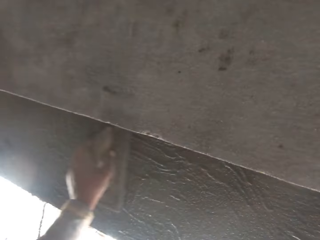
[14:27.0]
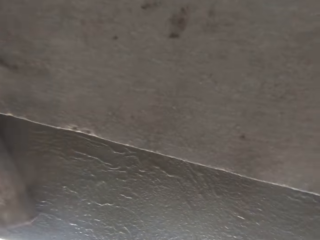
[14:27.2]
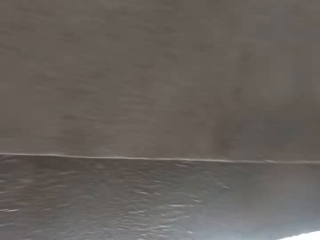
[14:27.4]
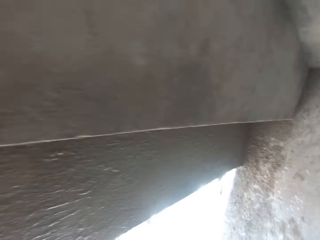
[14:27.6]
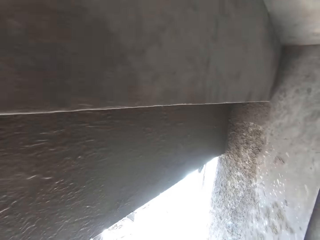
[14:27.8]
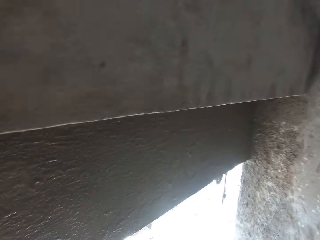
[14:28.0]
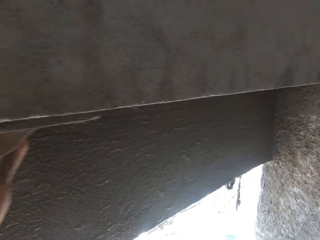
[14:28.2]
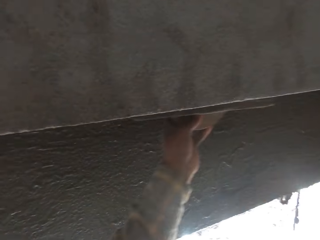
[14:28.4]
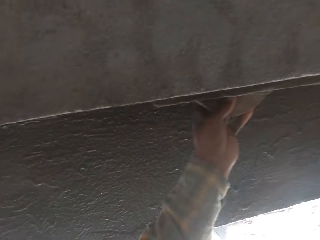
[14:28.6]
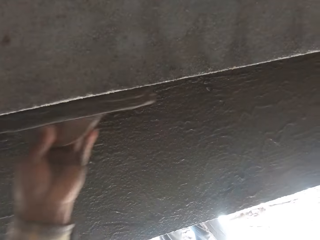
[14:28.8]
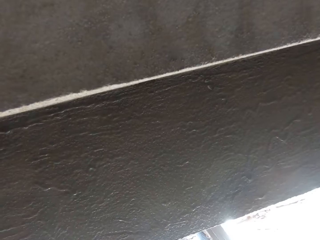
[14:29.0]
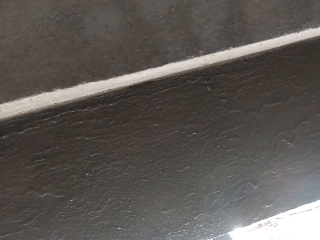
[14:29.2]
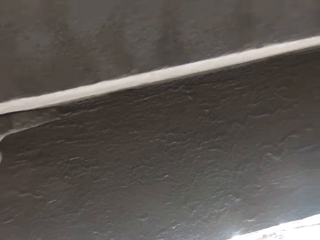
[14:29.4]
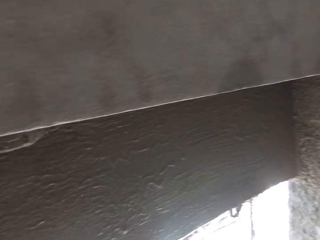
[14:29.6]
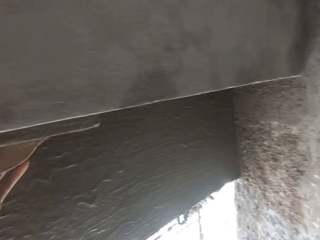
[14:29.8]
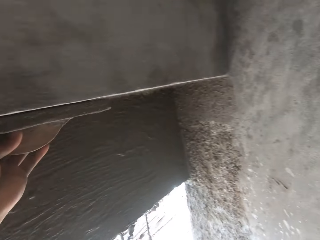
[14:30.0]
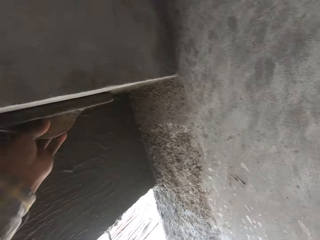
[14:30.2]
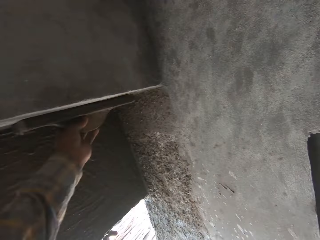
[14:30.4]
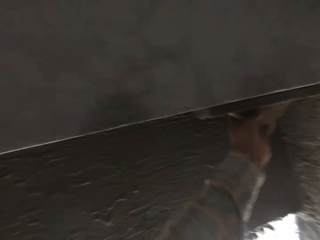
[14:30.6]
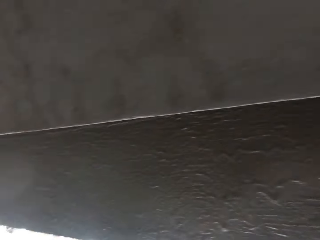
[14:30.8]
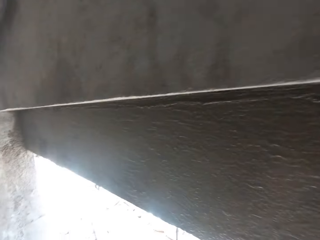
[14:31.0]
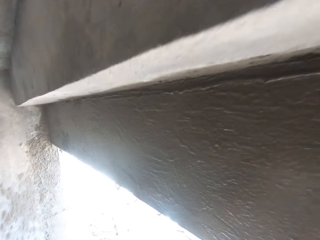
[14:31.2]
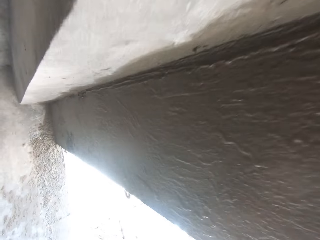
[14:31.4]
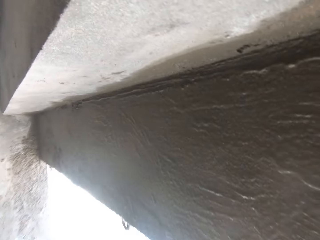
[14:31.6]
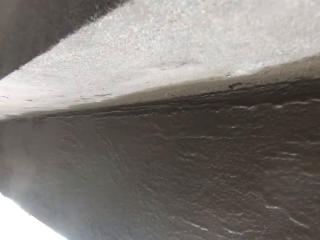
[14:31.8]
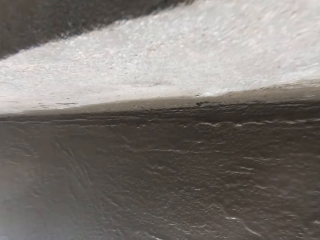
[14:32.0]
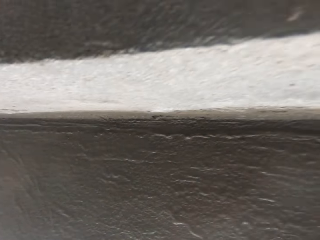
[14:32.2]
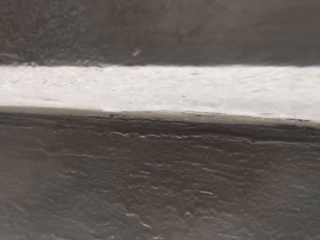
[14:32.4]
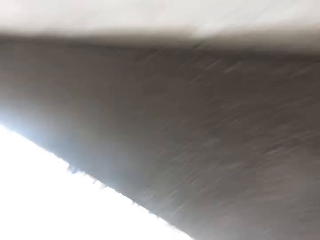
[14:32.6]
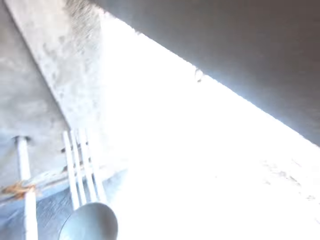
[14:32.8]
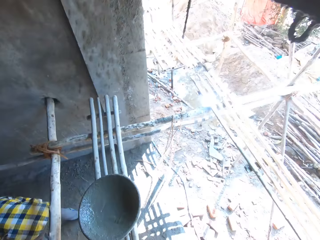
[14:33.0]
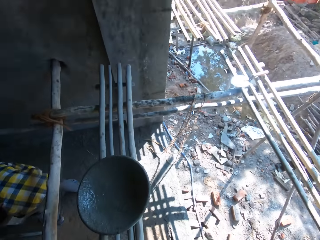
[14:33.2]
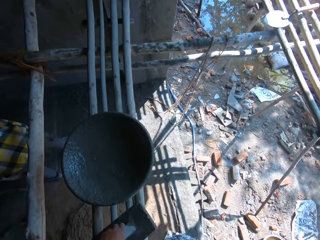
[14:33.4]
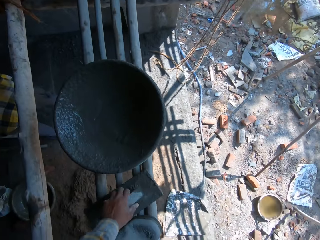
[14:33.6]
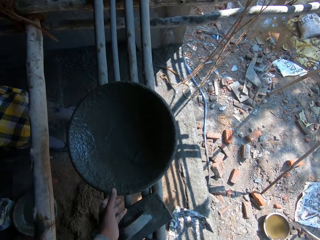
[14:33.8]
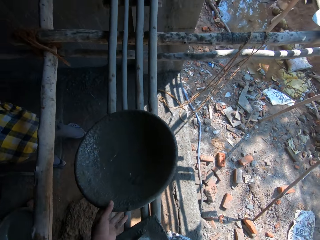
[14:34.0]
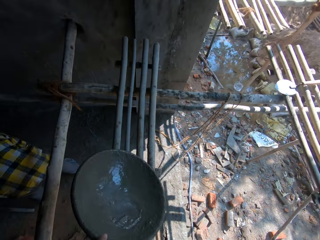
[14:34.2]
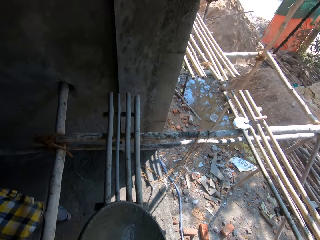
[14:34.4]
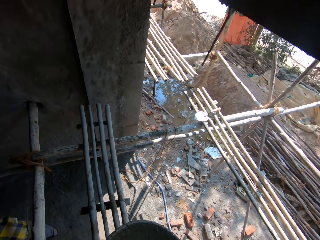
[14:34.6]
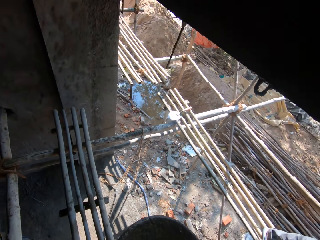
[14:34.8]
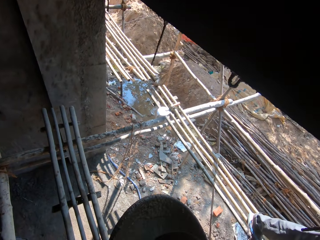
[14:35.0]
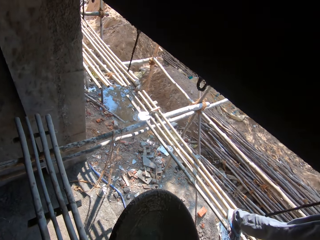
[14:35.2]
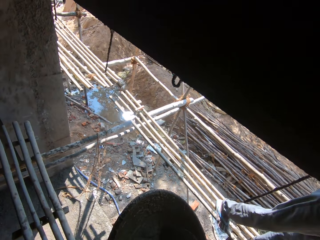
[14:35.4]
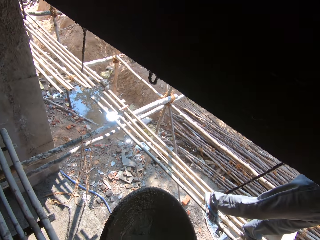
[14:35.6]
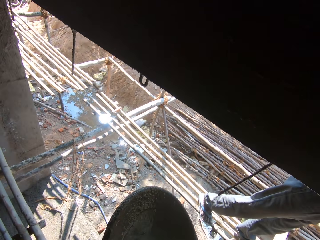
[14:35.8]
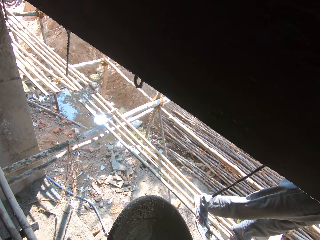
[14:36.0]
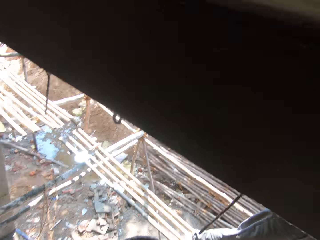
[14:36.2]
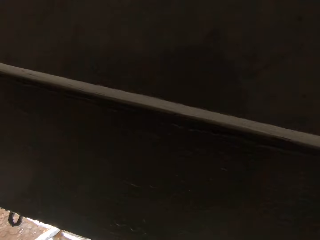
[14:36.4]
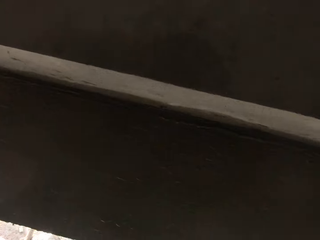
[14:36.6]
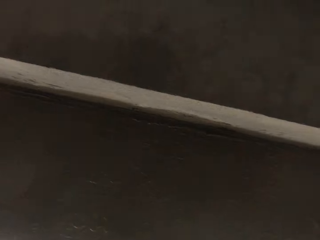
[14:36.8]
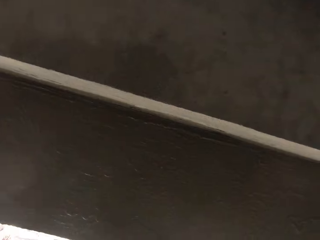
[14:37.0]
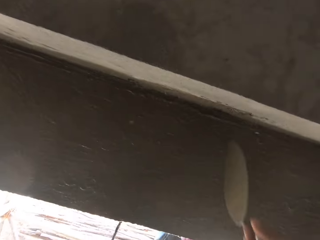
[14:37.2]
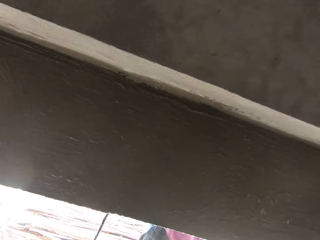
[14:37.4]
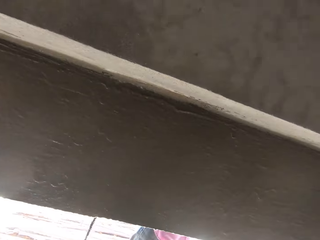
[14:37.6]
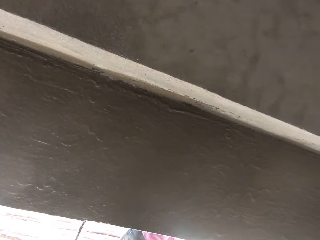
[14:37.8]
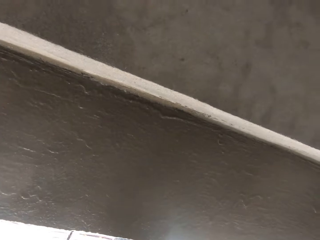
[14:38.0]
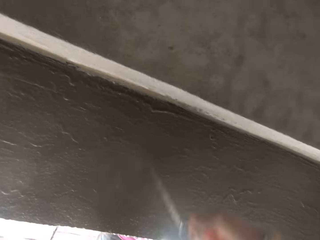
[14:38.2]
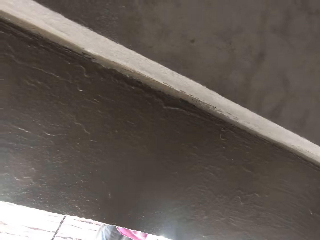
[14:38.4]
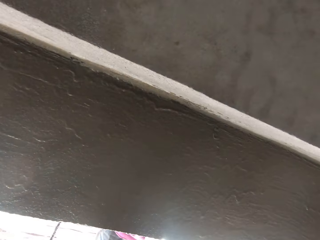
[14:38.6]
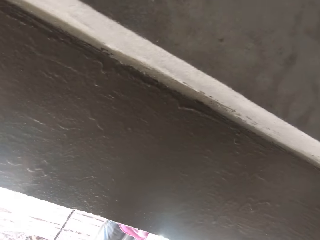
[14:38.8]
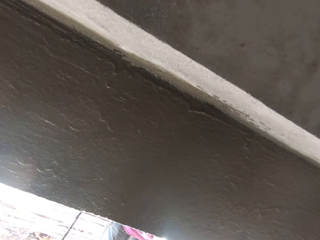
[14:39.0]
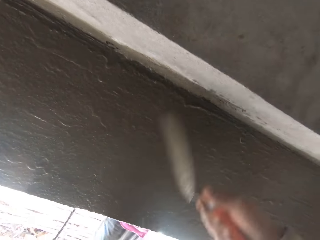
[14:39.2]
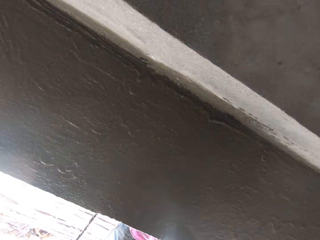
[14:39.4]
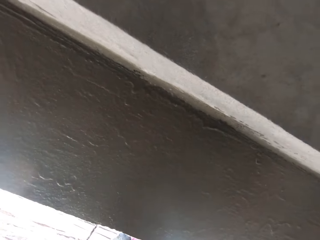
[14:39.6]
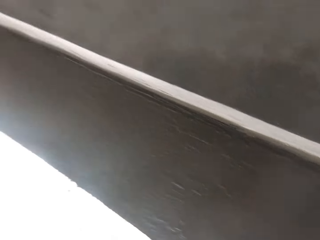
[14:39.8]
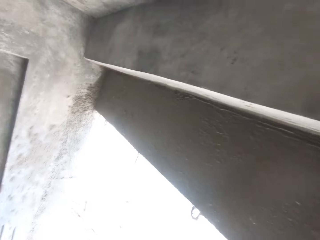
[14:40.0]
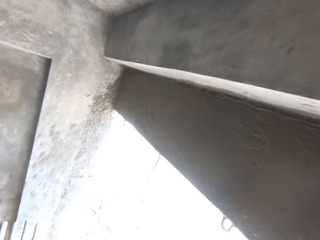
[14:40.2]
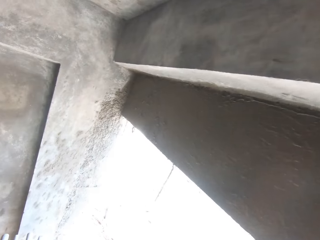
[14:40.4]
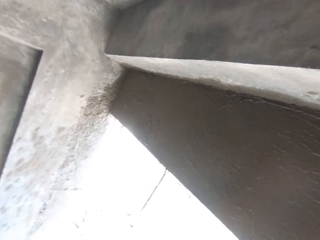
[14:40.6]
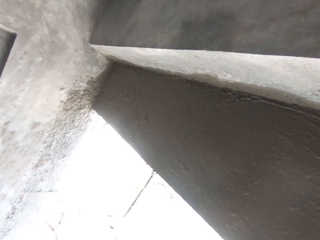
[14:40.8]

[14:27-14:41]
The camera wearer picks up a mortar basin and puts mortar on the bricks.

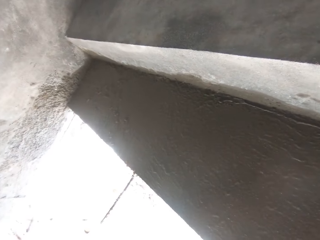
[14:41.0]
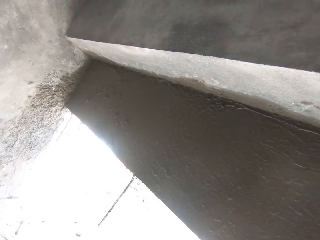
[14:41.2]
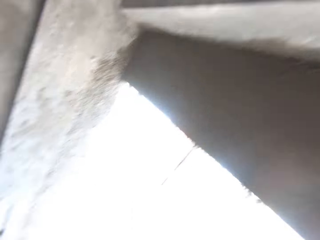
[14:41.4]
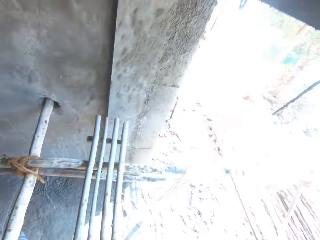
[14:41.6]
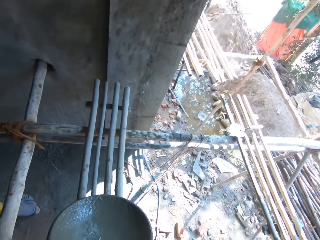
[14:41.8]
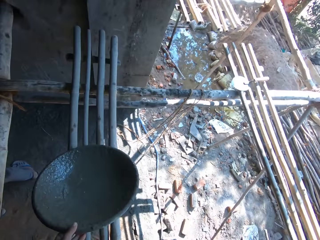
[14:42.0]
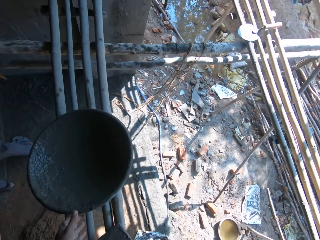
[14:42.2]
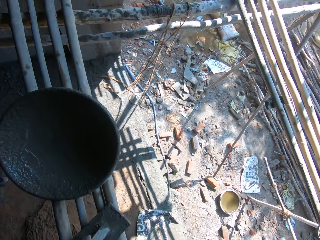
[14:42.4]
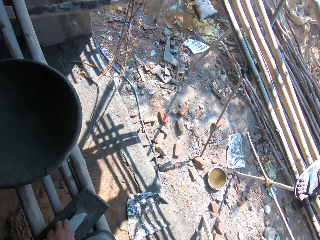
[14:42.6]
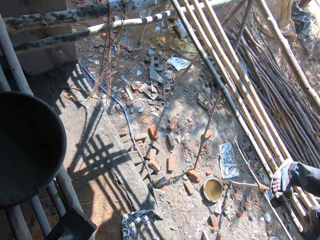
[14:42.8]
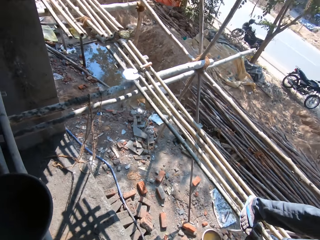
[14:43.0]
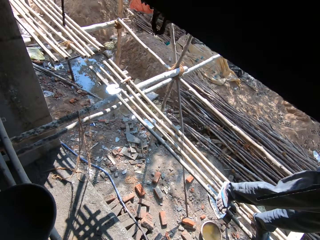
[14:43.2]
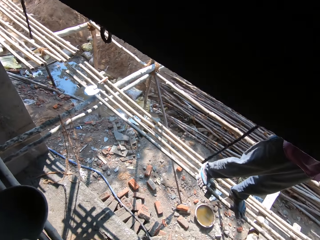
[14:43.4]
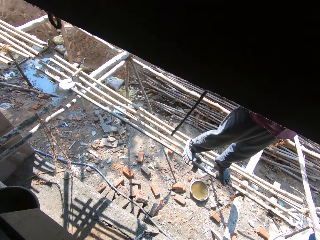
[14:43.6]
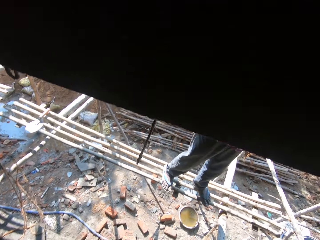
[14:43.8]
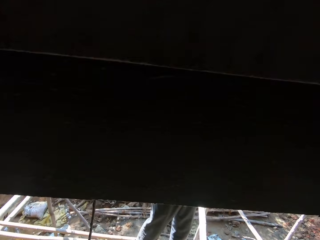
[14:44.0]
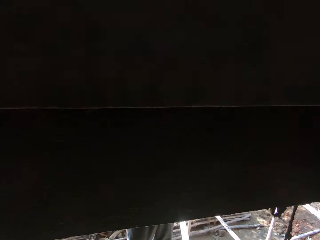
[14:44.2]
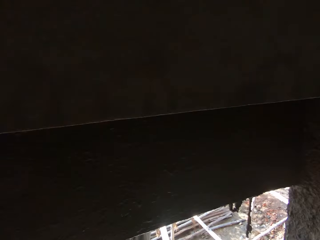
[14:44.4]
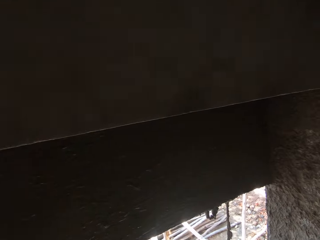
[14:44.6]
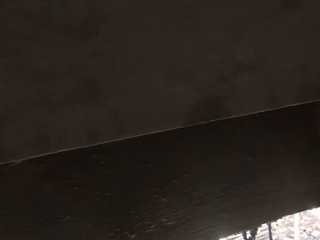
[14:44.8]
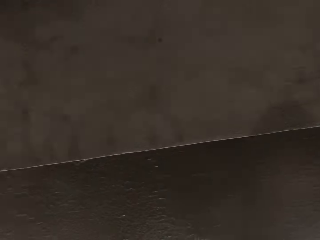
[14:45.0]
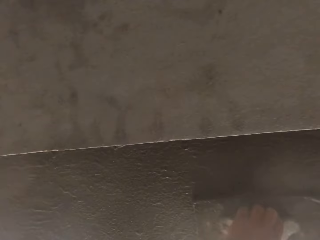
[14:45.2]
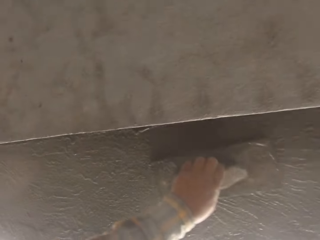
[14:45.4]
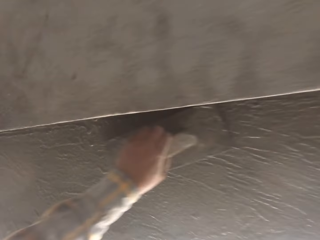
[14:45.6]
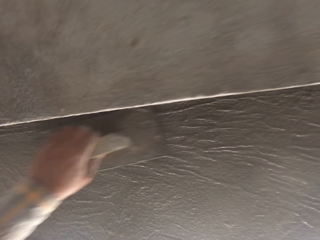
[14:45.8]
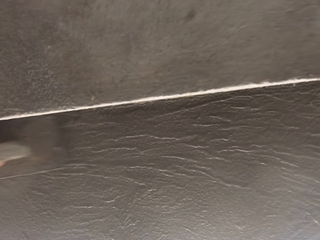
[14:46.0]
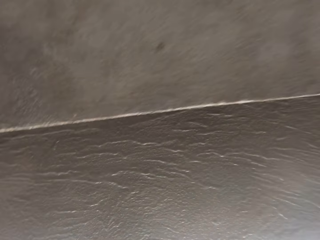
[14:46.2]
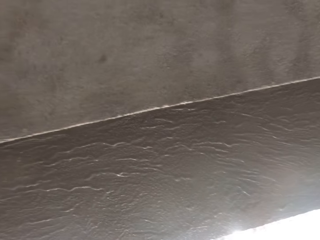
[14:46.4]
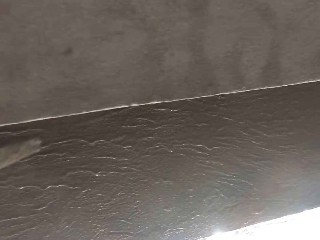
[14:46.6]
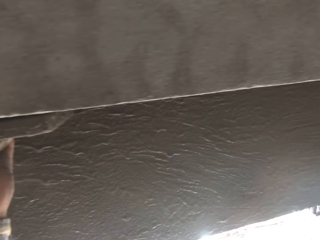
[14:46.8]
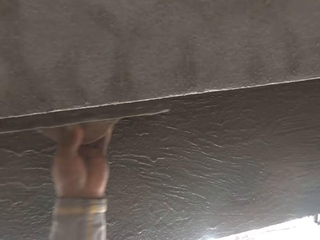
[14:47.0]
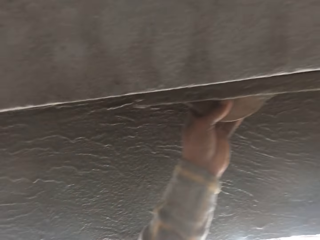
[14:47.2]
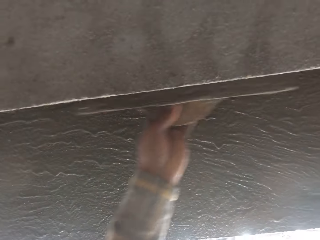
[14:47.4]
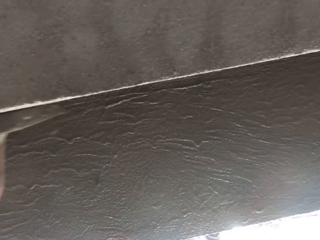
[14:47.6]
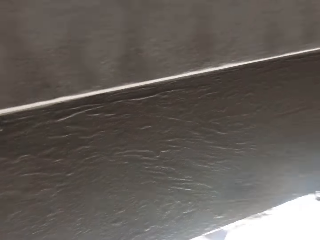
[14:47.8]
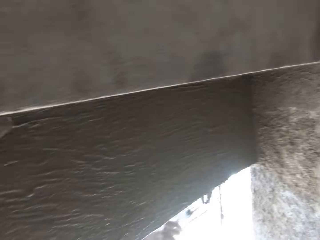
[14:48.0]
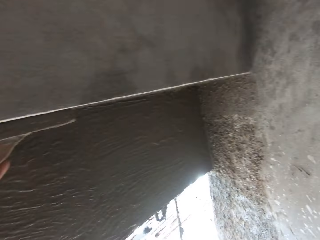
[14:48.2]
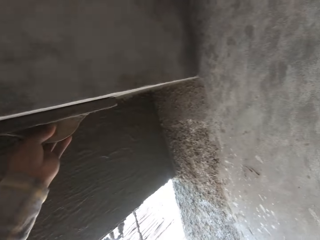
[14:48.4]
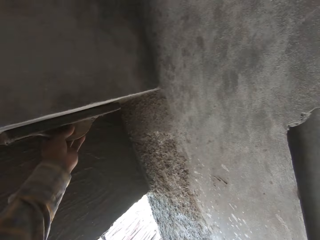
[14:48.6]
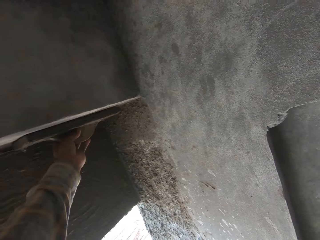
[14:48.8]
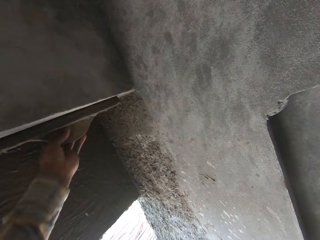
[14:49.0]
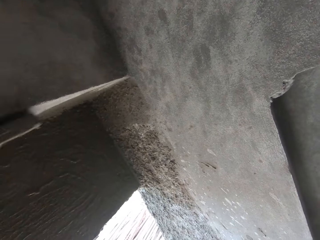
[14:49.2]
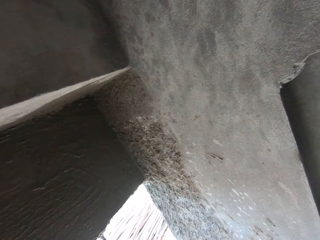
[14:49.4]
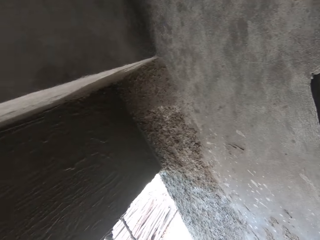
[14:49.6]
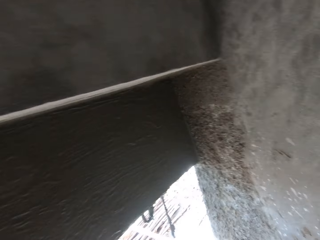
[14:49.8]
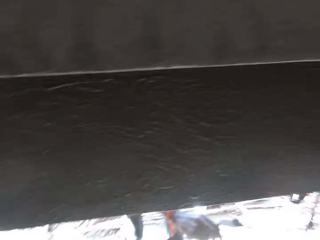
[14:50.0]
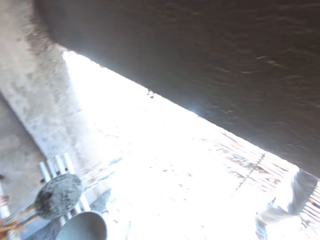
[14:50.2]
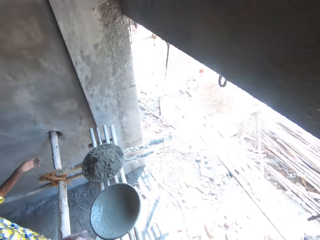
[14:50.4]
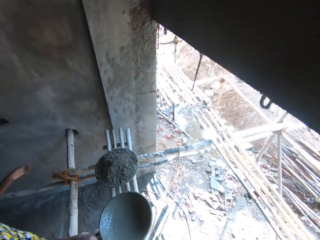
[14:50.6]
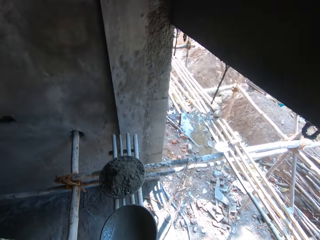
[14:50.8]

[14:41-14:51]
The camera wearer puts the mortar basin on the ladder. They plaster a wall.
